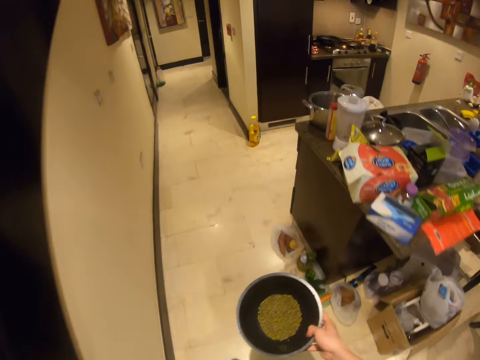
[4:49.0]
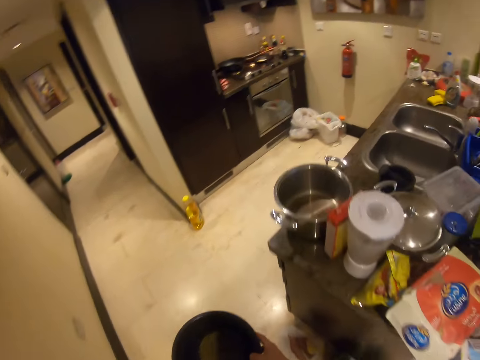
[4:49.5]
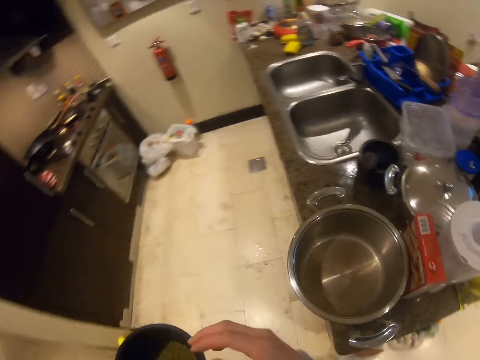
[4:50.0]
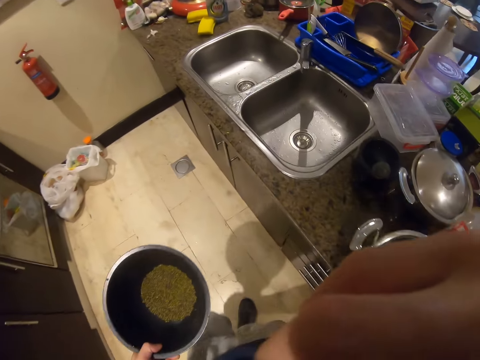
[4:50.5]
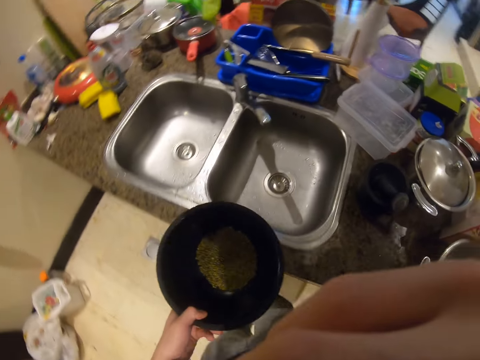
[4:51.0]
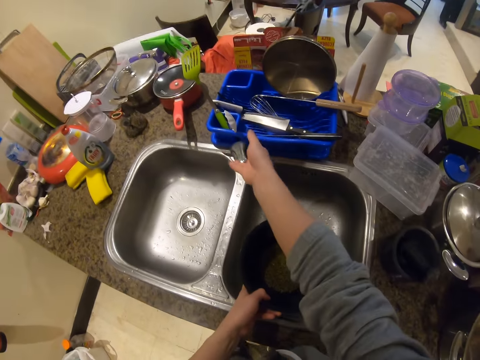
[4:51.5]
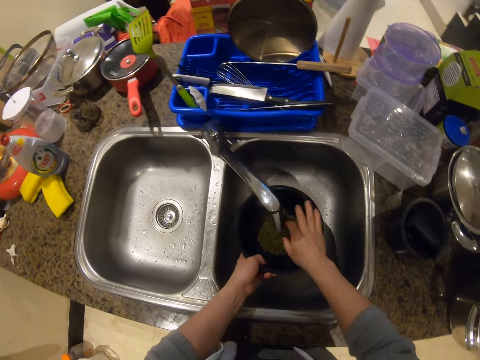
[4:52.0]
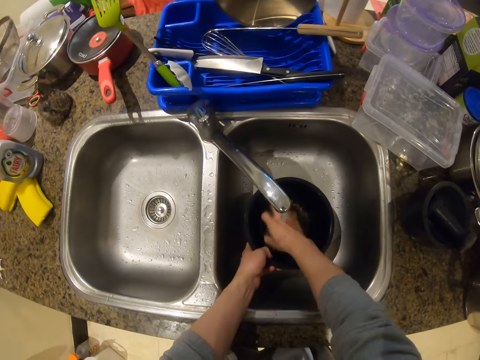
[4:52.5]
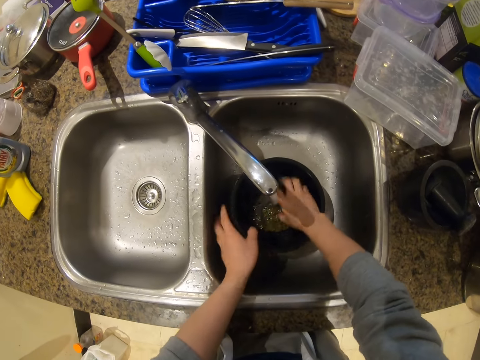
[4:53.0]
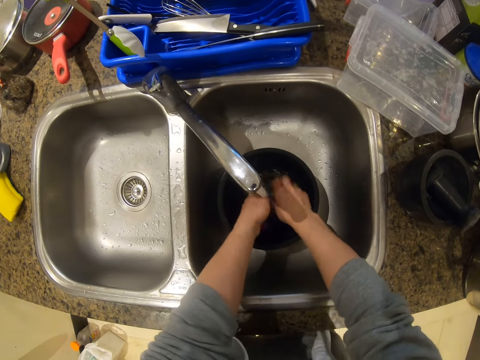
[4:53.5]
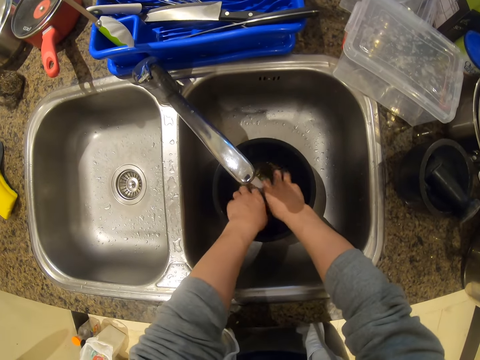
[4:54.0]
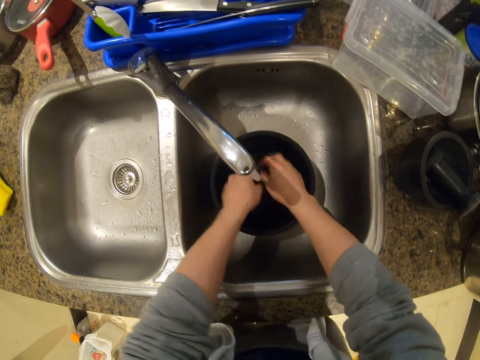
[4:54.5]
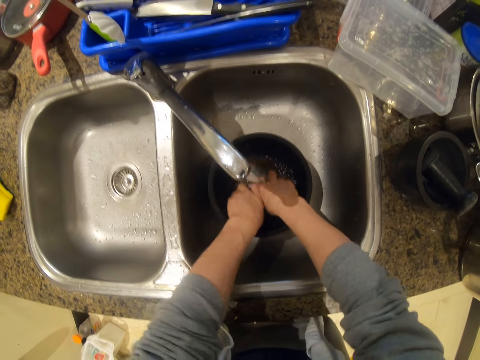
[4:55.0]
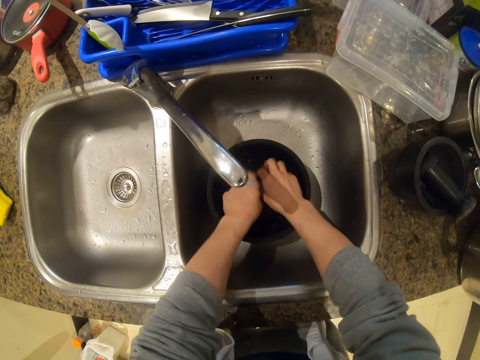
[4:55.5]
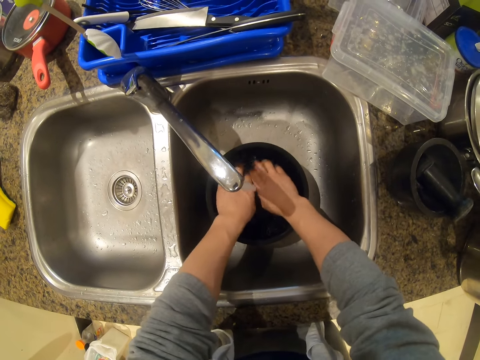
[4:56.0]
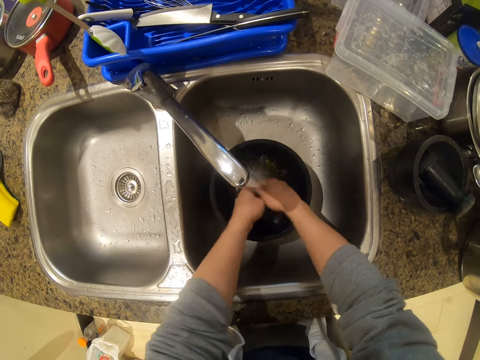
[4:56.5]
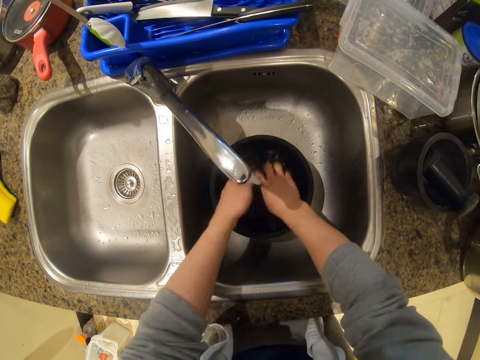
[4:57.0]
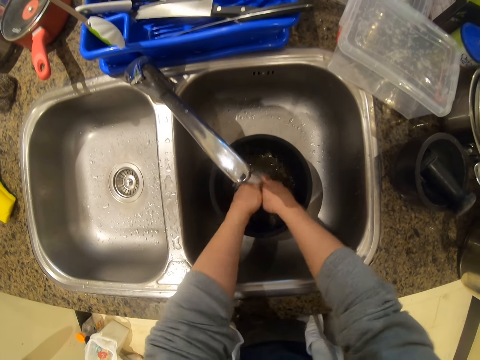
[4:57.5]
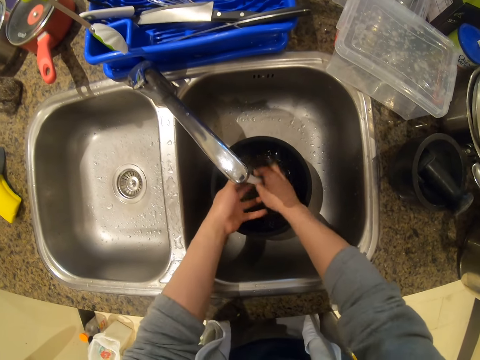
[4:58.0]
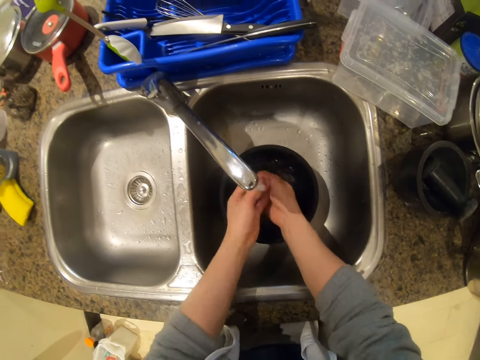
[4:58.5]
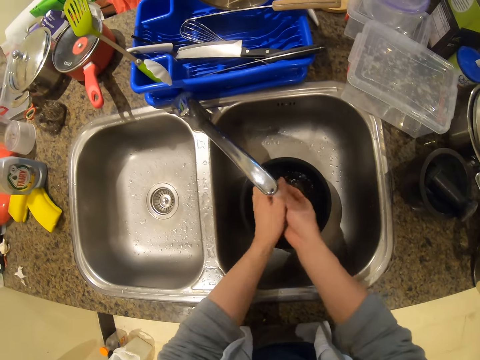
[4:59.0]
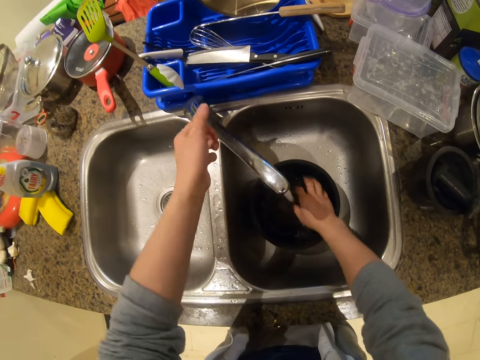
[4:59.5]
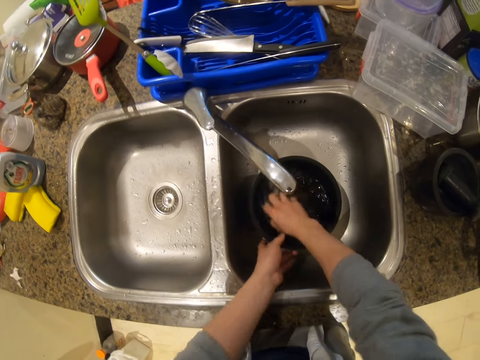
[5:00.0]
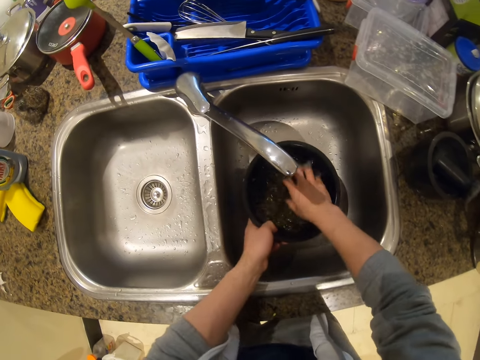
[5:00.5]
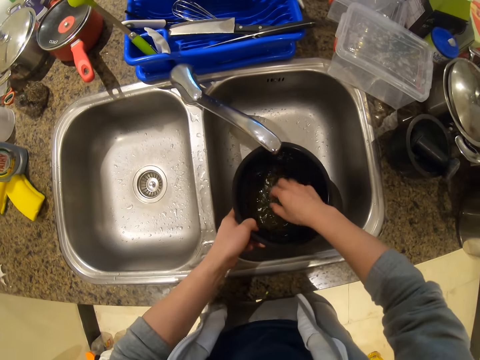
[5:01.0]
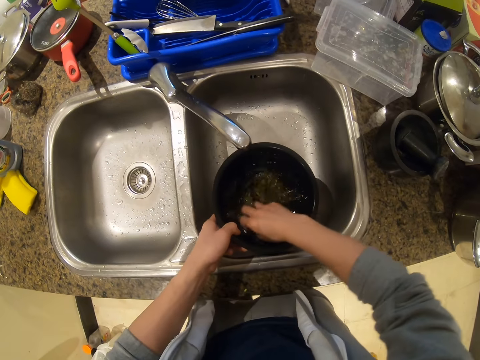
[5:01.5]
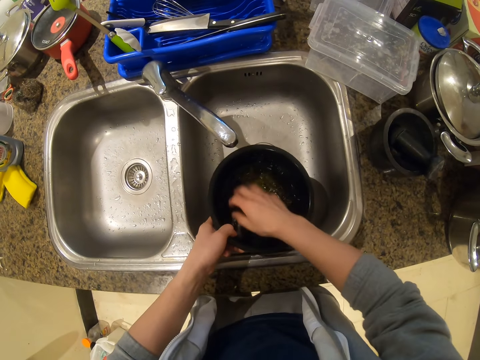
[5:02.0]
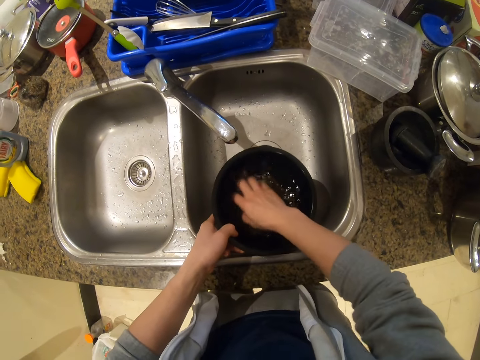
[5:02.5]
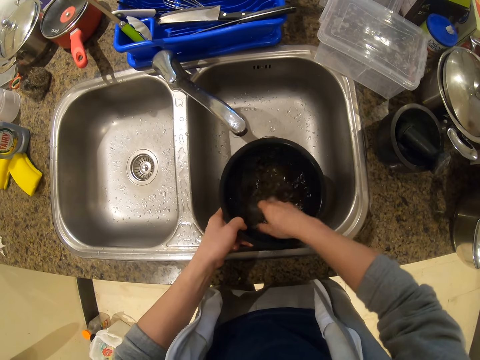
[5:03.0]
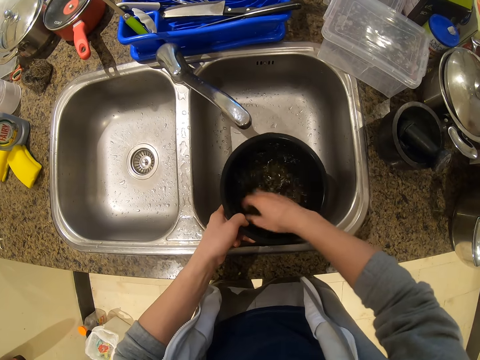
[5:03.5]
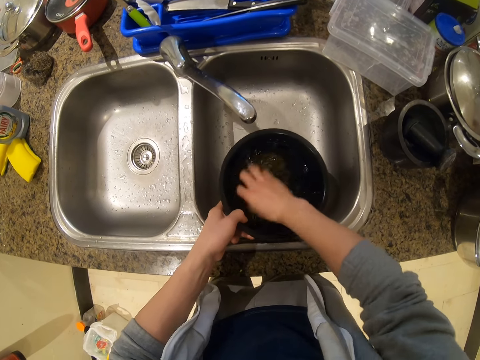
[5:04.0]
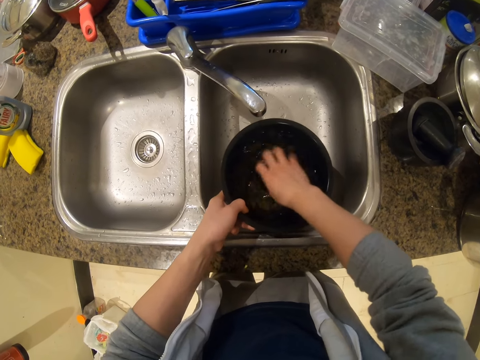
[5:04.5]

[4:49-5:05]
The camera wearer passes the bowl from his right hand to his left hand. He rubs his eye with his right hand. He holds the bowl in a kitchen sink with his left hand. He fills the bowl in his left hand with water from the tap. He opens the tap with his right hand. He washes the lentils or green mung in the bowl with his right hand. He puts the bowl in the kitchen sink with his left hand. He washes the lentils in the bowl with both his hands. He rinses both hands with running water from the tap. He washes the lentils in the bowl with his right hand. He closes the tap with his left hand. He holds the bowl with his left hand. He picks up the bowl from the kitchen sink with his left hand. He cleans the green mung.

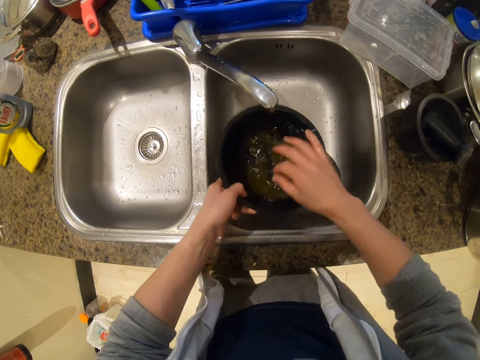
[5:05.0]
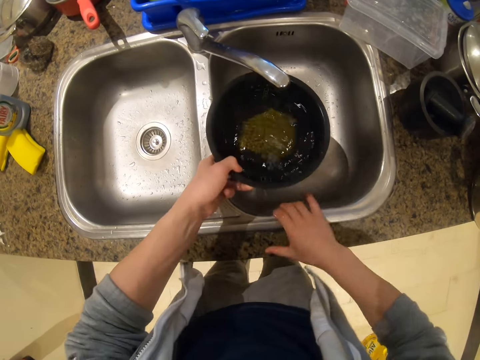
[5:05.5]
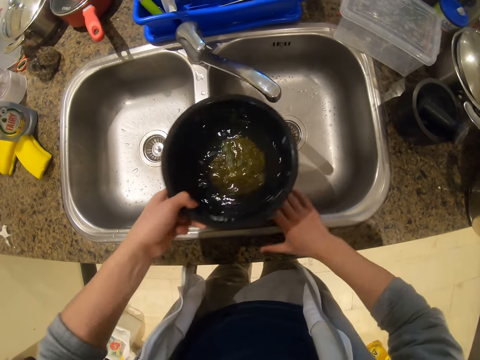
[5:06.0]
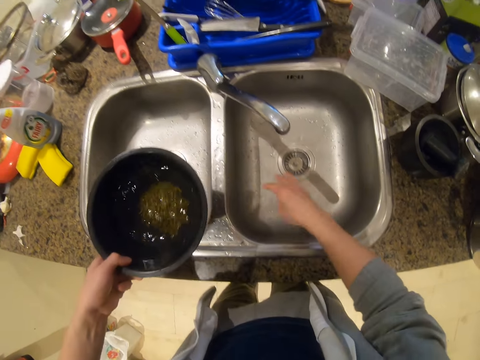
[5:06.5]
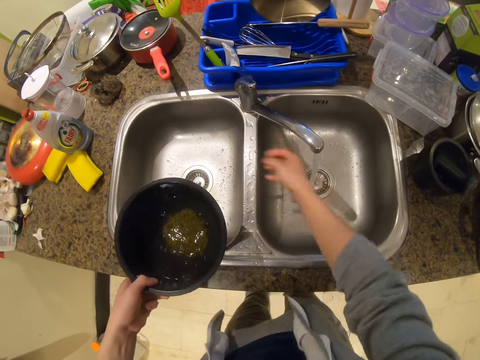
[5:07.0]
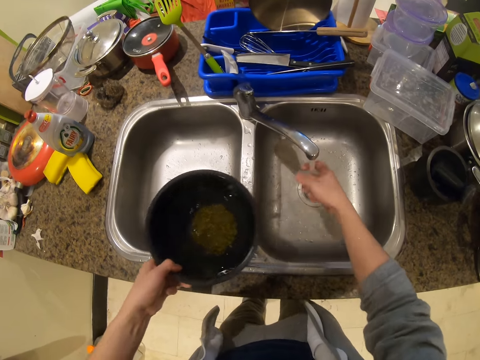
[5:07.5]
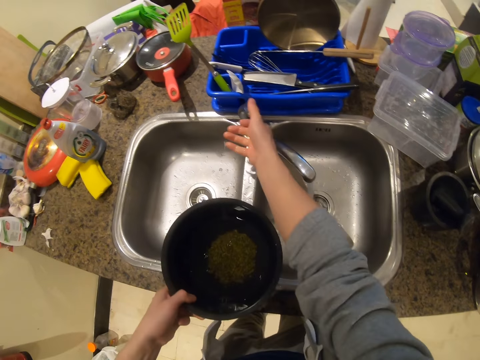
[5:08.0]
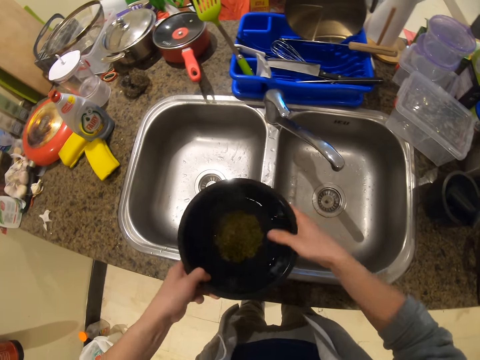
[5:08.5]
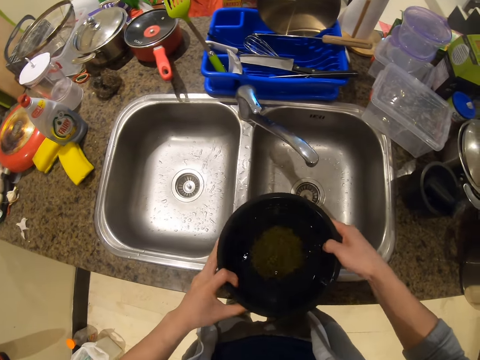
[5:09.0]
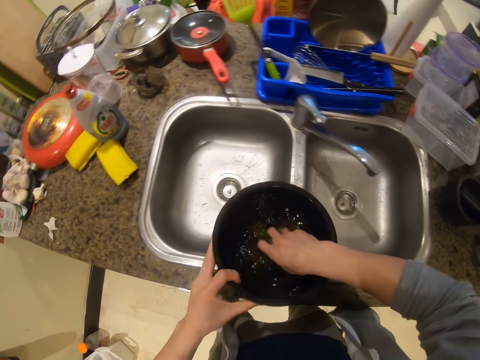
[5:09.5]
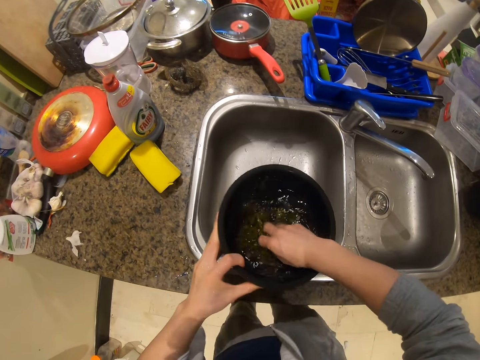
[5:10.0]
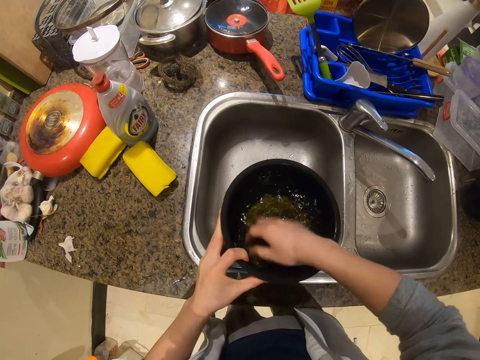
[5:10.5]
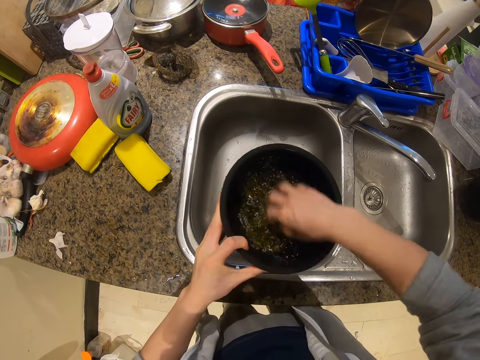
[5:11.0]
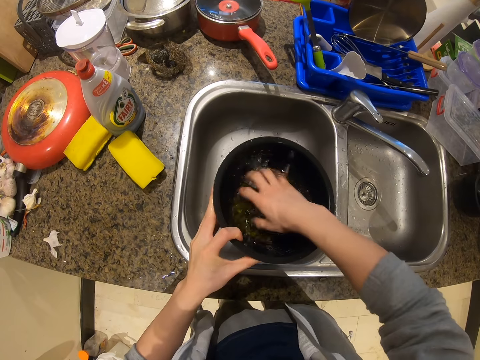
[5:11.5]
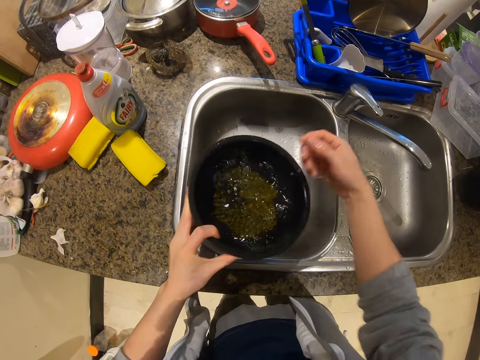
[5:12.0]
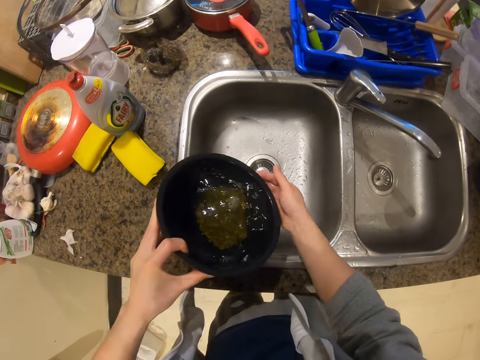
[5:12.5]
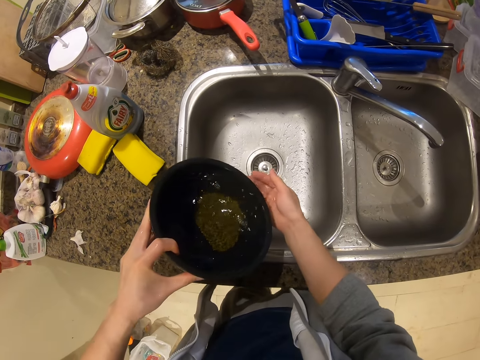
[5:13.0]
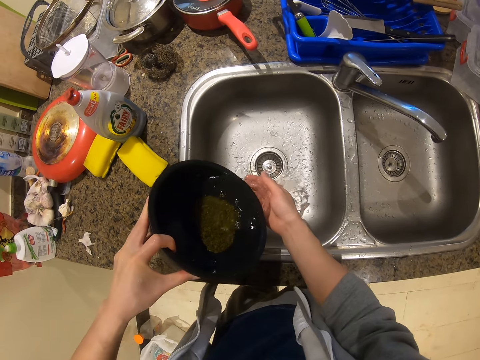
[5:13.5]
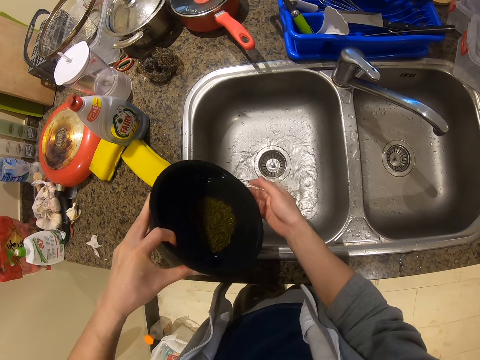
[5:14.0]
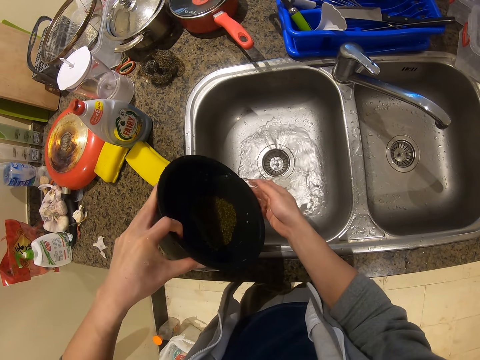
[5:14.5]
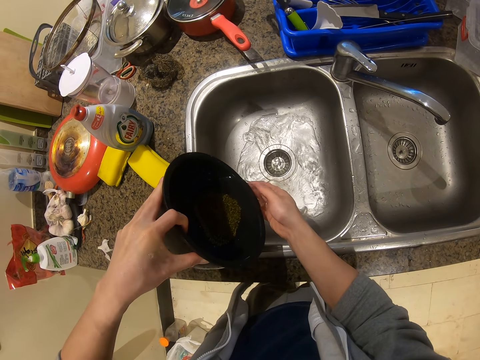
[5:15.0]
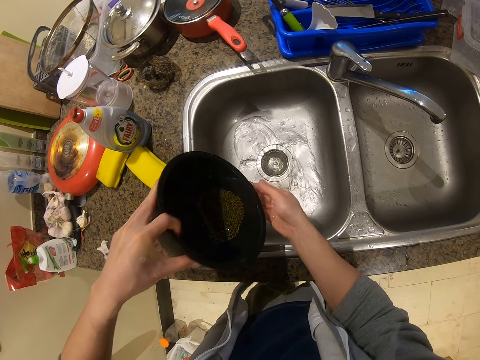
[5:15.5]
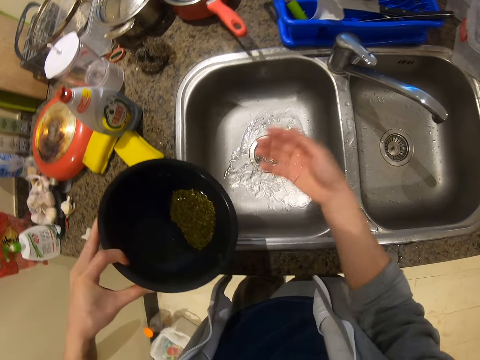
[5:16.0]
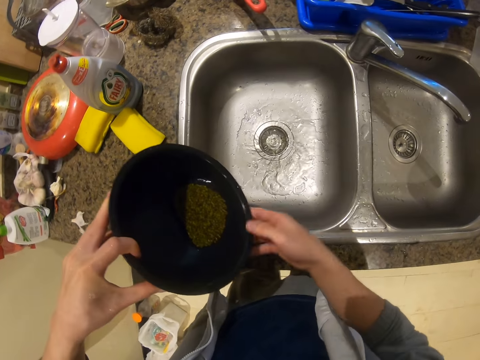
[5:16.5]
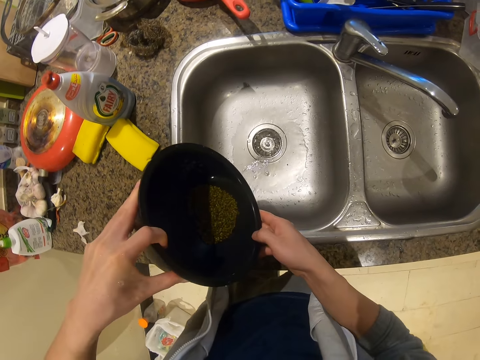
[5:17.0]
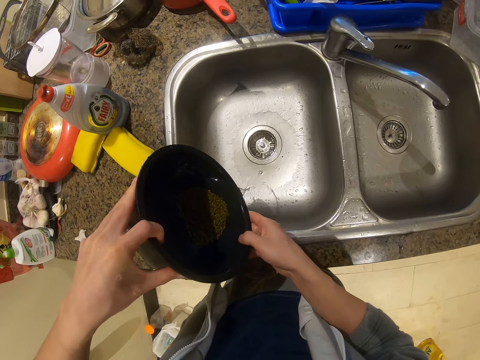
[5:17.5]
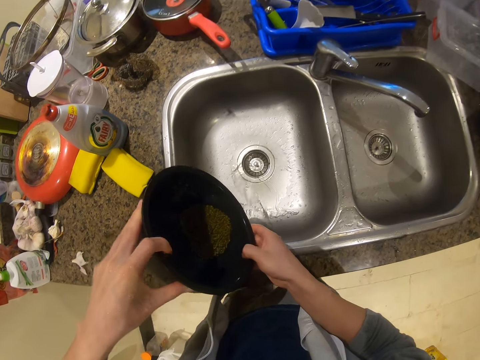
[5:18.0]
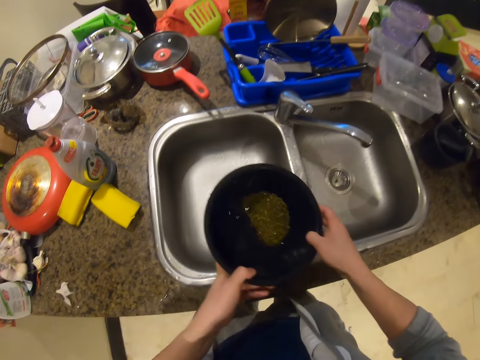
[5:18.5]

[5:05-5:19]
The camera wearer shakes water from his right hand. He wipes the counter top and the edge of the kitchen sink with his right hand. He opens the tap with his right hand. He rinses his right hand with running water from the tap. He closes the tap with his right hand. He holds the bowl with both hands. He washes the lentils in the bowl with his right hand. He shakes water from his right hand. He pours water from the bowl in his left hand through his right hand into the kitchen sink. He shakes water from his right hand. He holds the bowl with both hands. He pours water from the bowl into the kitchen sink with both hands.
